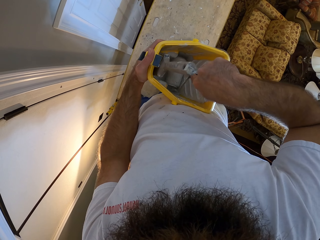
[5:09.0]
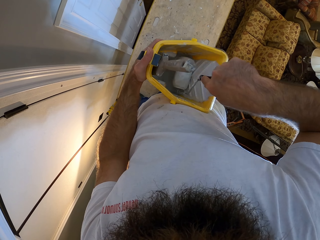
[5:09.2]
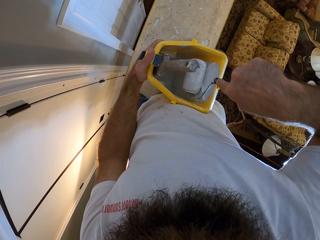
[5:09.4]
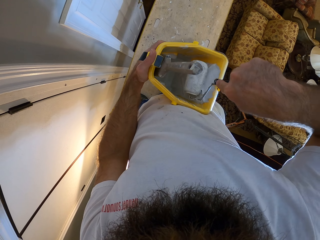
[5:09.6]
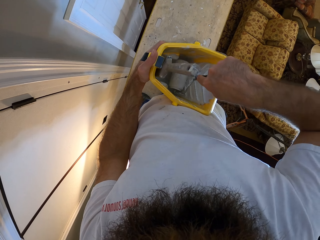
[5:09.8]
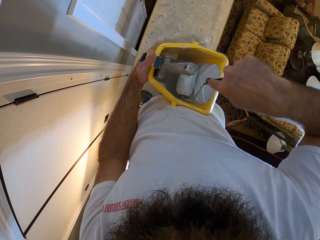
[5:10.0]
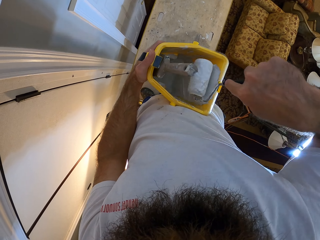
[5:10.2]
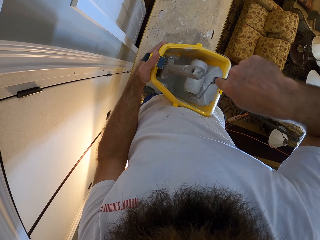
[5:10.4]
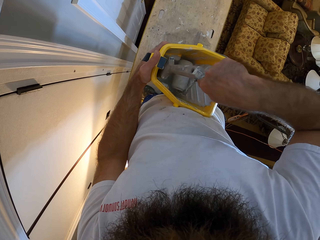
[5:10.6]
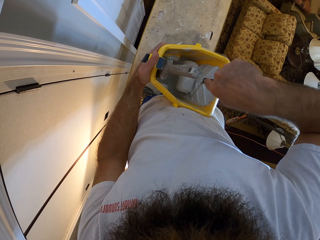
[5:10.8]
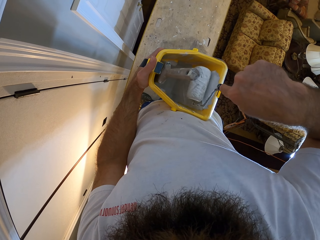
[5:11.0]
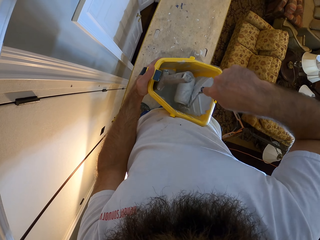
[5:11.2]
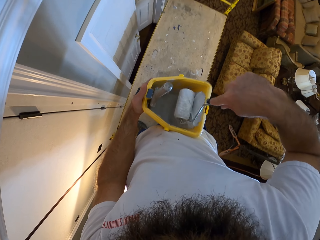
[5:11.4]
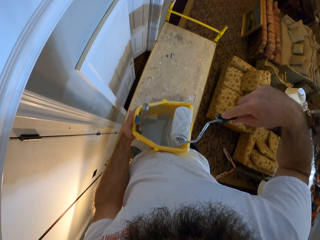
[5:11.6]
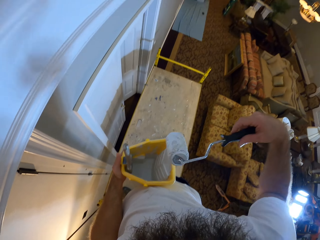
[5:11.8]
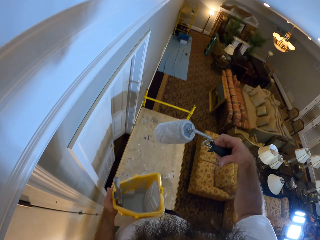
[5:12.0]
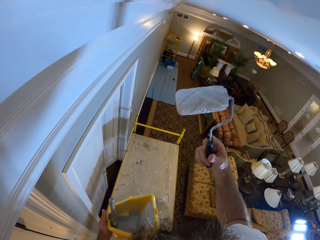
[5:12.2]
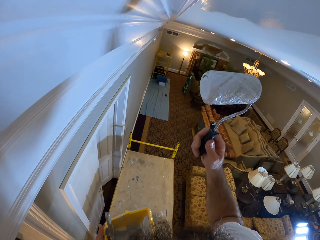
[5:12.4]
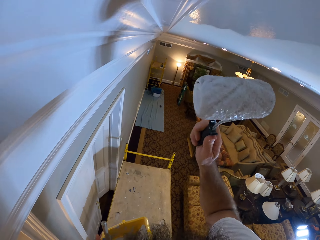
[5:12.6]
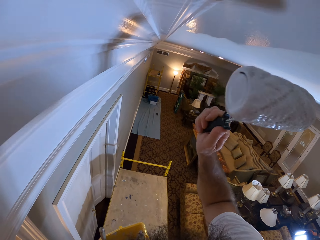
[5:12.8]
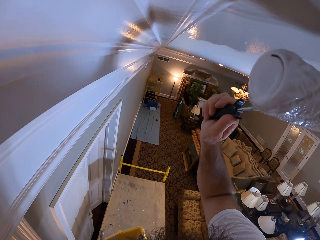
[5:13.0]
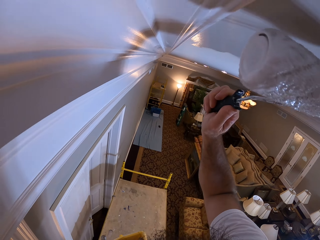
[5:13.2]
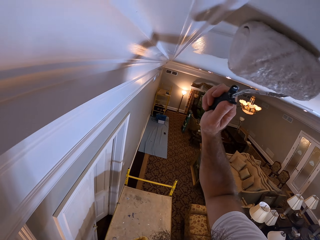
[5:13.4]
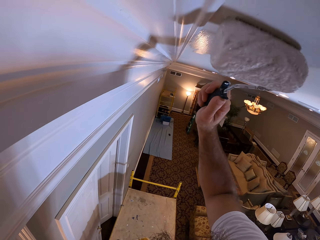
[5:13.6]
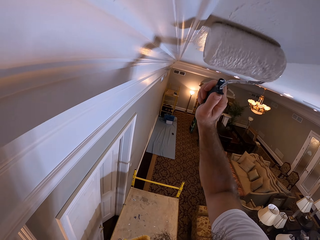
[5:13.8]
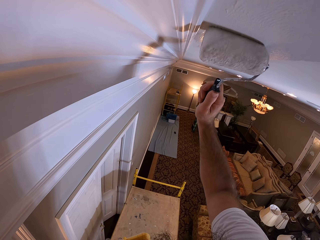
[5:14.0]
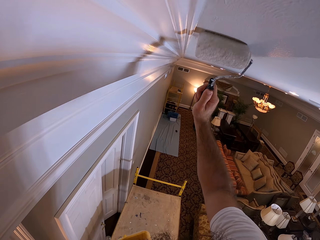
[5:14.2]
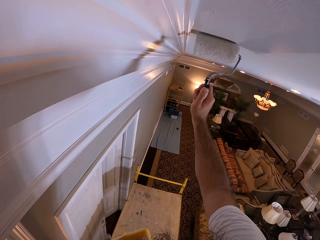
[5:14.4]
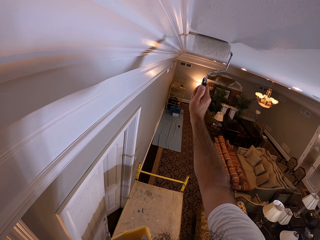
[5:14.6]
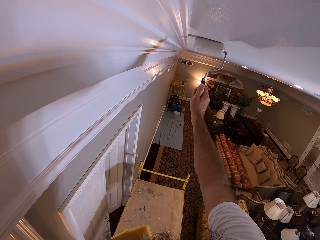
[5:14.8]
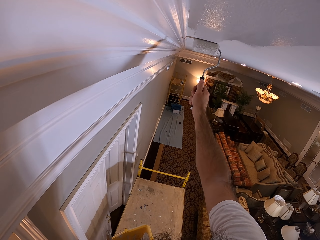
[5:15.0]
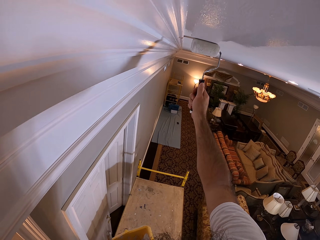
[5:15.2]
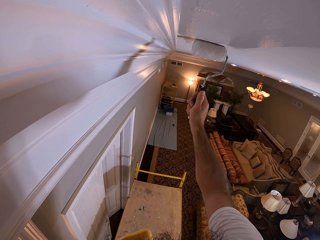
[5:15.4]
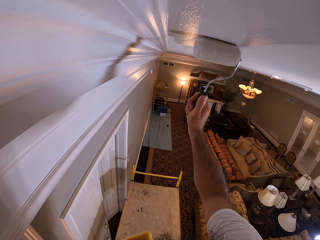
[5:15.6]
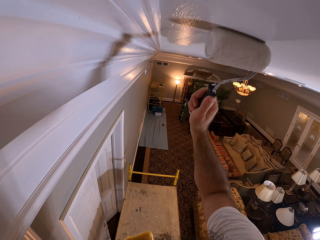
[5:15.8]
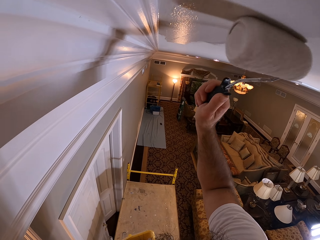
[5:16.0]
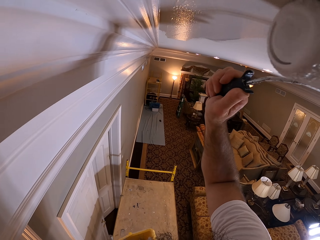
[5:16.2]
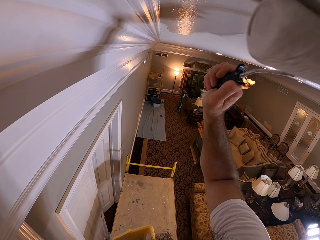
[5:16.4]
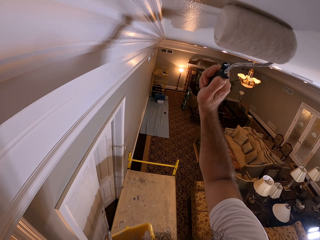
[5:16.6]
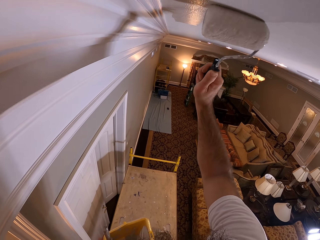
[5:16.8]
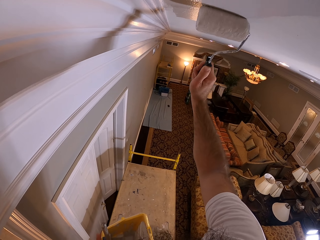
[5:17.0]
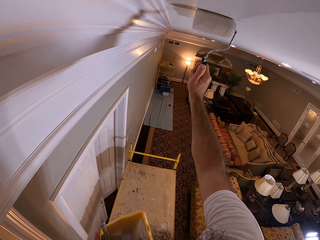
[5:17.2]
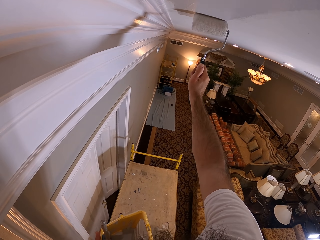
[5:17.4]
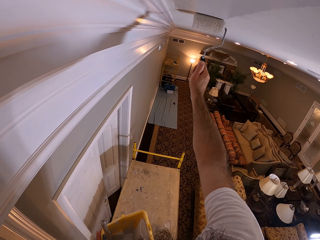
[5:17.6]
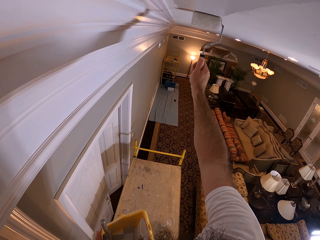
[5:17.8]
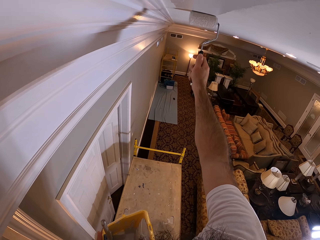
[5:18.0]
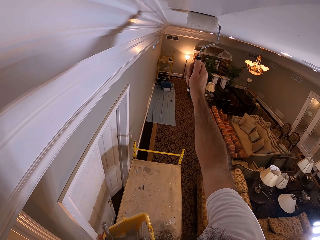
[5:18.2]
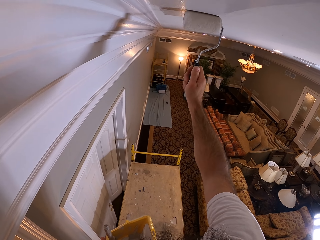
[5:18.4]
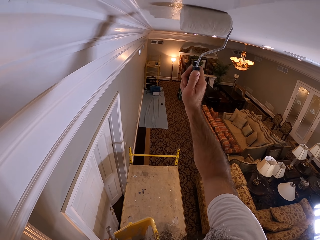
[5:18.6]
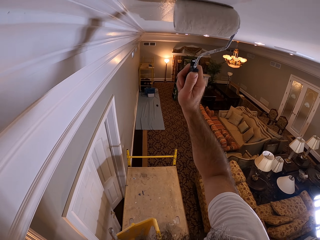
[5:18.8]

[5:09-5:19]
The camera wearer paints the ceiling with the paint roller in his right hand.

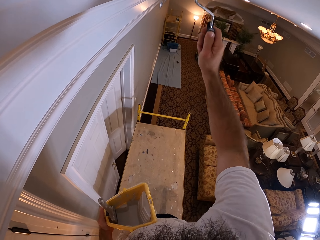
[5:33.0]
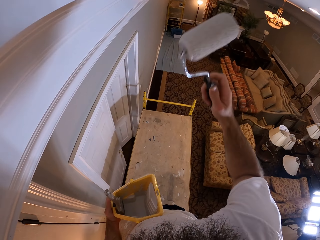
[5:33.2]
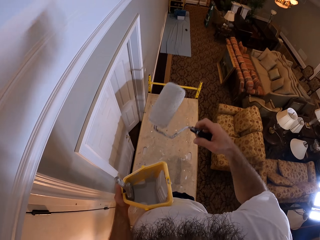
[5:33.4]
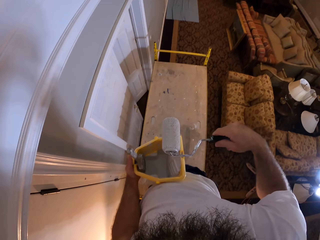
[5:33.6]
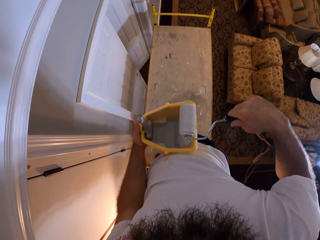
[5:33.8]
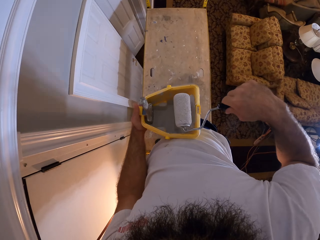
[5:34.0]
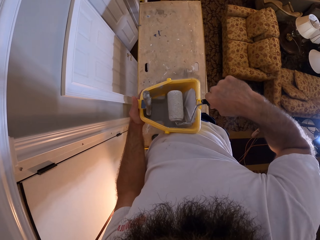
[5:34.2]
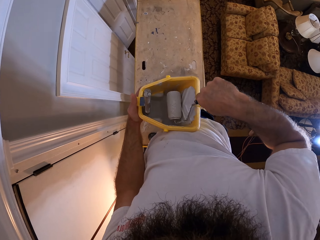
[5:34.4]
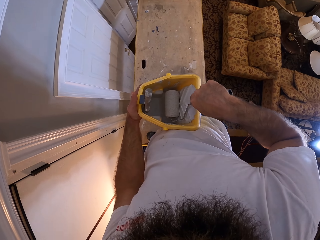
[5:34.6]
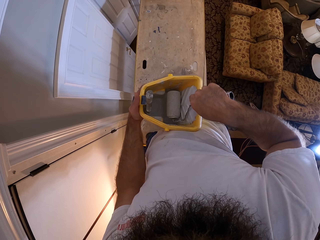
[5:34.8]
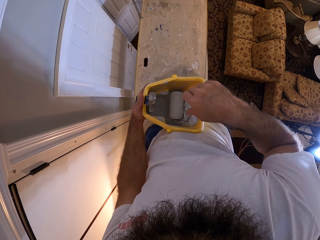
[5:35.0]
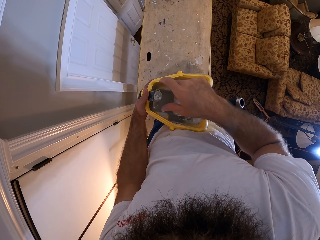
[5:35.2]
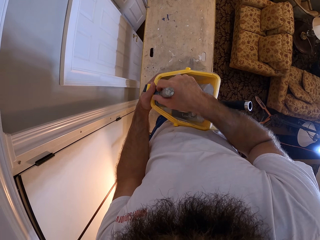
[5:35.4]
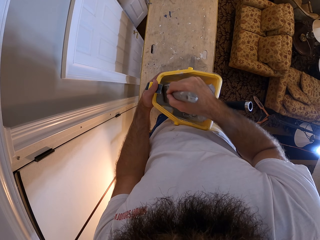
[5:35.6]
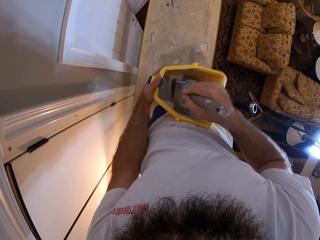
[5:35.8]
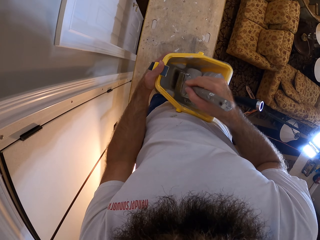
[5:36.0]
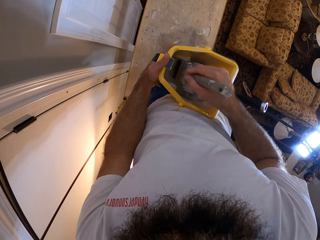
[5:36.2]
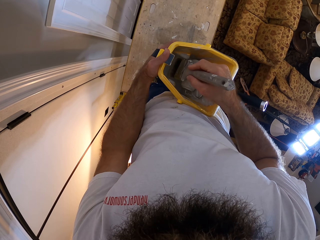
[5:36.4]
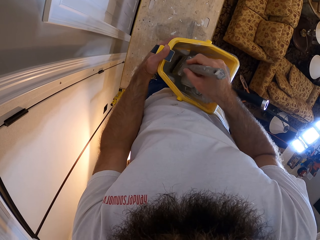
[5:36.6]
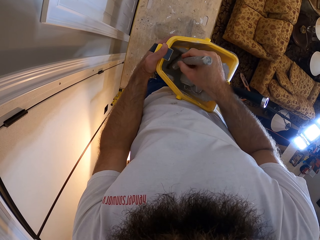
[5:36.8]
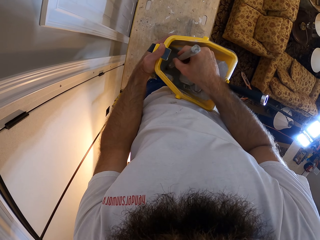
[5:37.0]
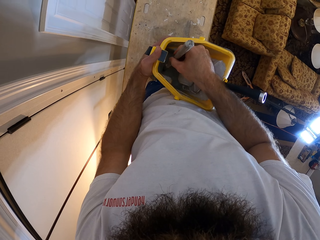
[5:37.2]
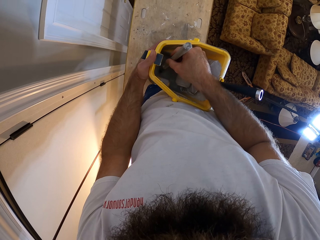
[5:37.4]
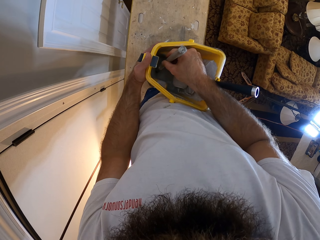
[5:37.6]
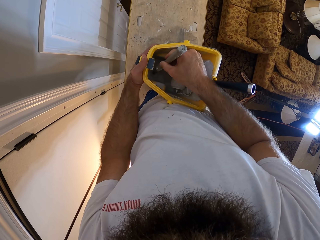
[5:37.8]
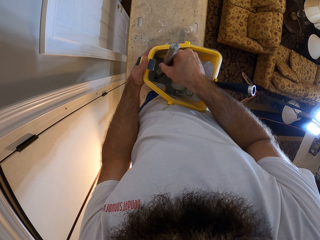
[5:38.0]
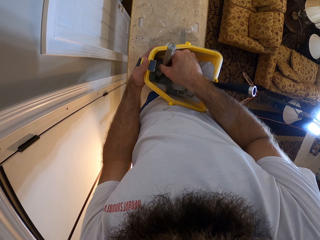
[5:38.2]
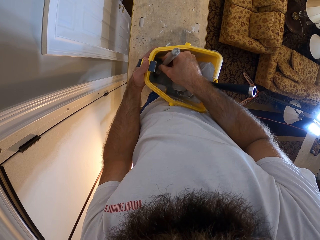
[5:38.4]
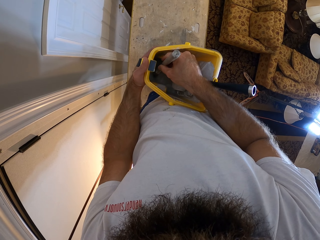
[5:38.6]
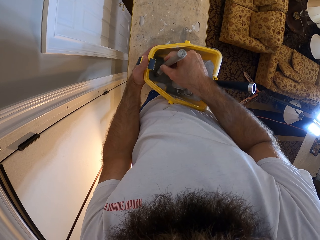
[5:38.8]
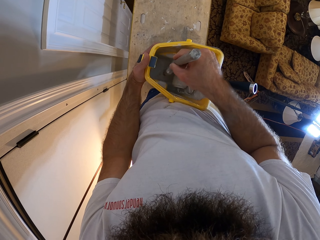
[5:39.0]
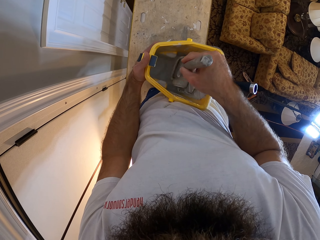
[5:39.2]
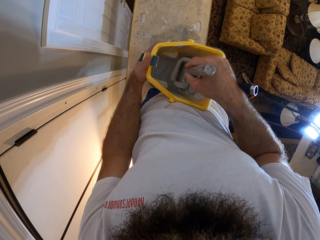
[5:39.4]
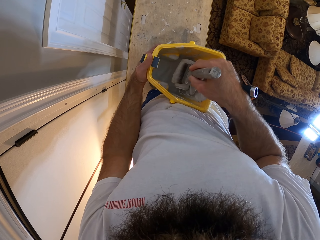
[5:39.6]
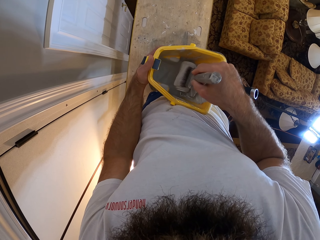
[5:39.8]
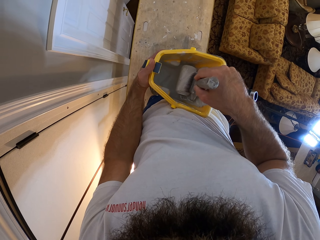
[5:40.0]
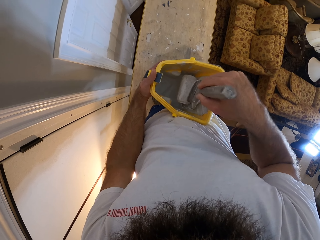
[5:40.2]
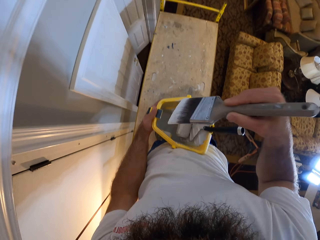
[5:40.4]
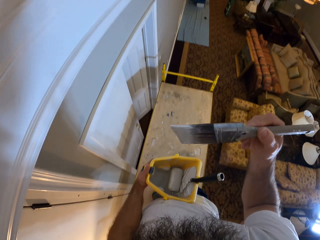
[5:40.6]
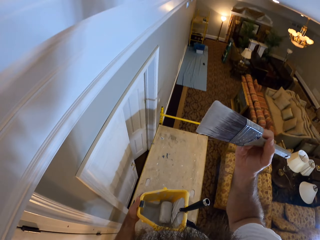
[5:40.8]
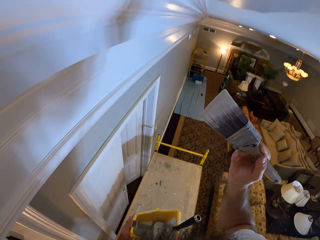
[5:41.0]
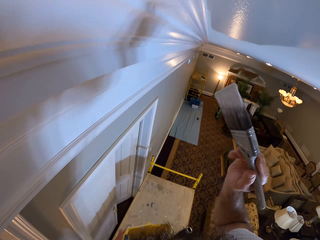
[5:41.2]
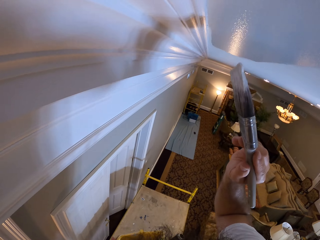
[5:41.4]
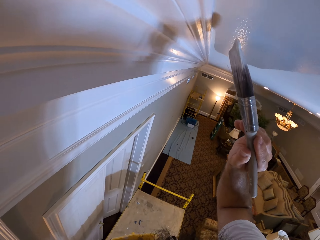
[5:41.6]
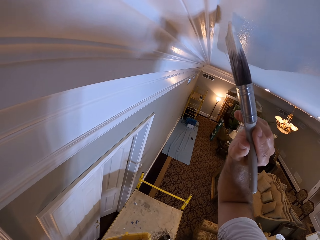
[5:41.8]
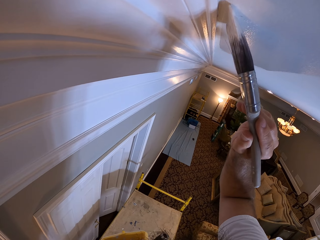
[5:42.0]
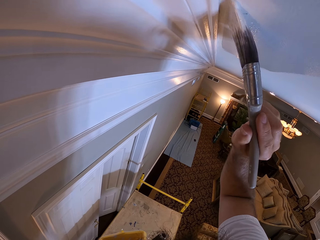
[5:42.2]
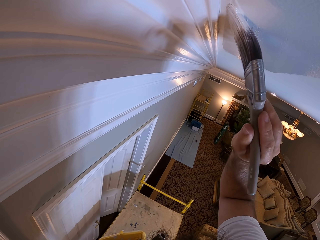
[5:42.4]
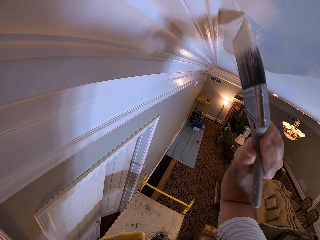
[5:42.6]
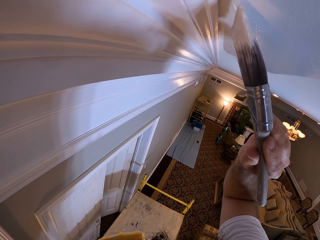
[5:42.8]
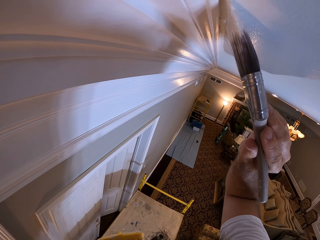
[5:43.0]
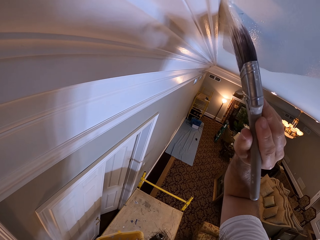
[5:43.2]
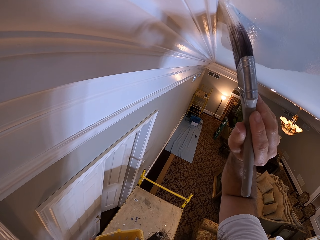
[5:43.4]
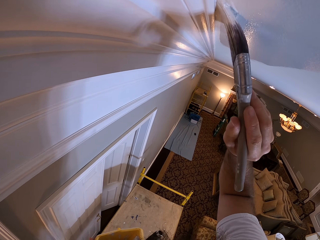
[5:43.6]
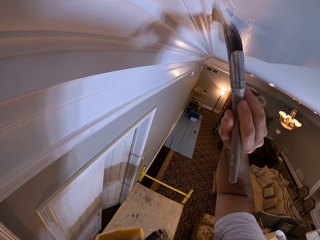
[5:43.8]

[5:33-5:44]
The camera wearer drops the paint roller or paint brush in the paint bucket with his right hand. He picks the paint brush from the paint bucket with his right hand. He takes paint from the paint bucket with the paint brush in his right hand. He rubs the paint brush on the paint roller. He paints the ceiling with the paint brush in his right hand.
